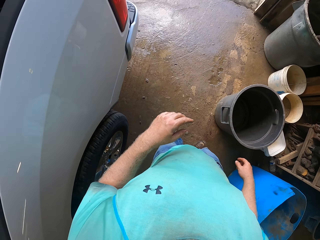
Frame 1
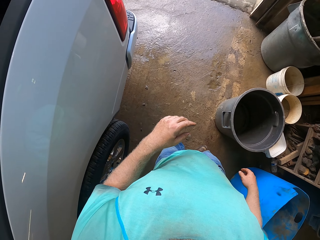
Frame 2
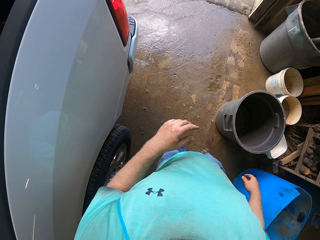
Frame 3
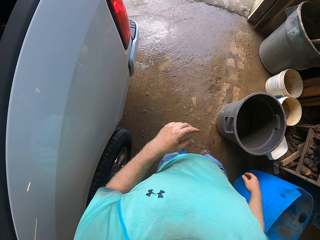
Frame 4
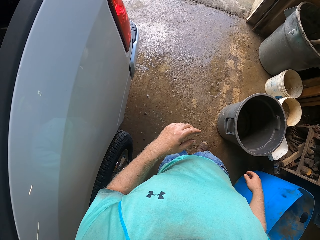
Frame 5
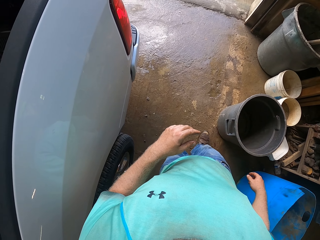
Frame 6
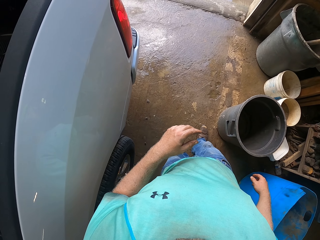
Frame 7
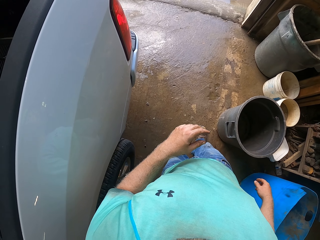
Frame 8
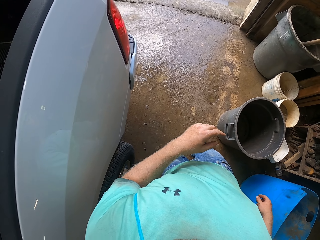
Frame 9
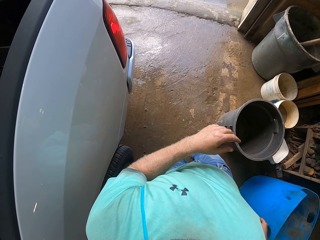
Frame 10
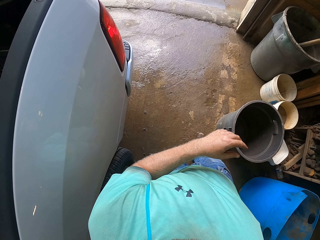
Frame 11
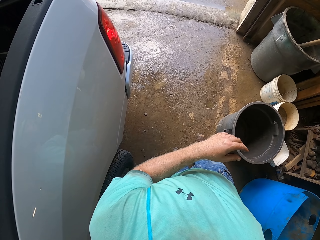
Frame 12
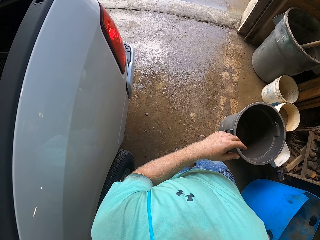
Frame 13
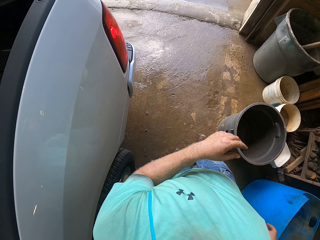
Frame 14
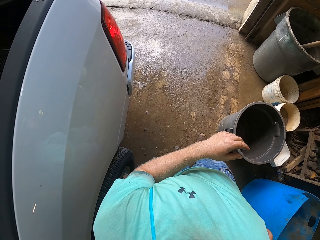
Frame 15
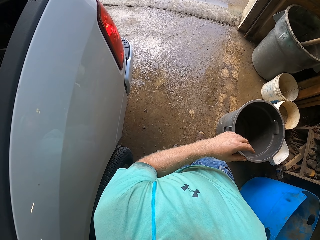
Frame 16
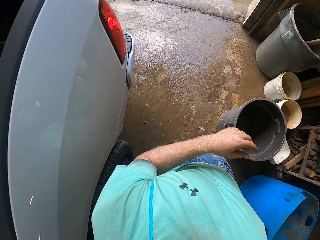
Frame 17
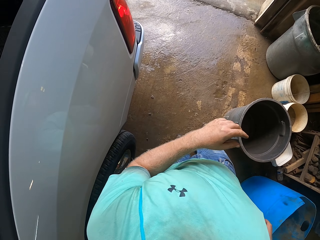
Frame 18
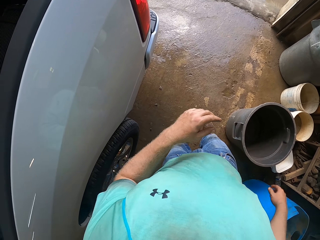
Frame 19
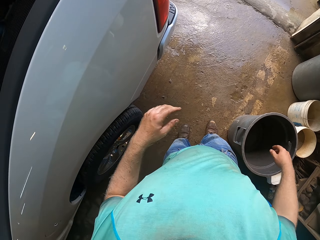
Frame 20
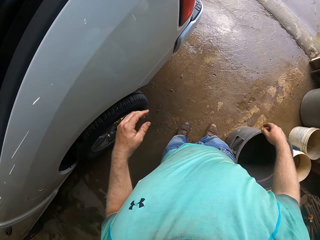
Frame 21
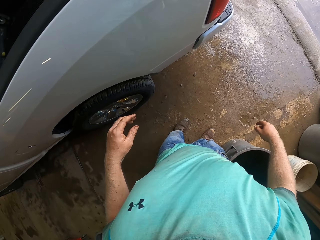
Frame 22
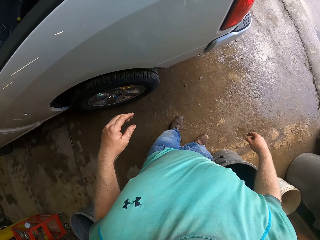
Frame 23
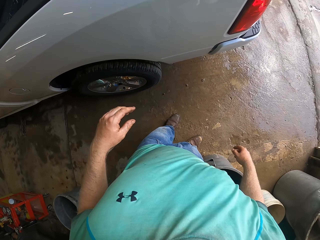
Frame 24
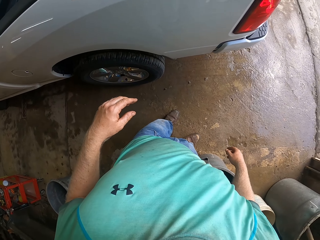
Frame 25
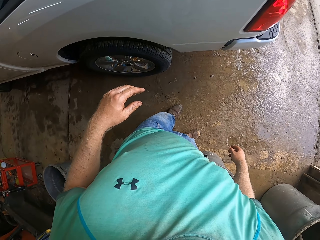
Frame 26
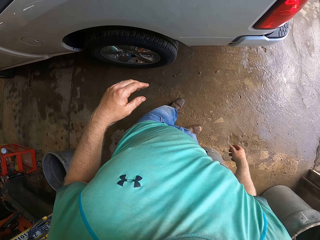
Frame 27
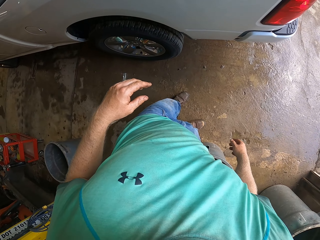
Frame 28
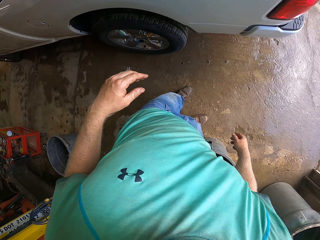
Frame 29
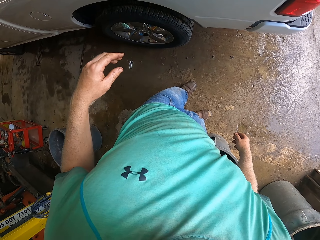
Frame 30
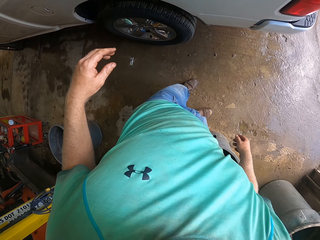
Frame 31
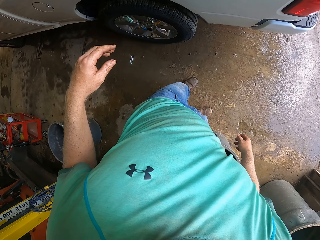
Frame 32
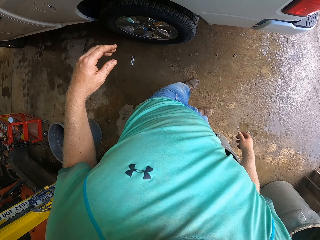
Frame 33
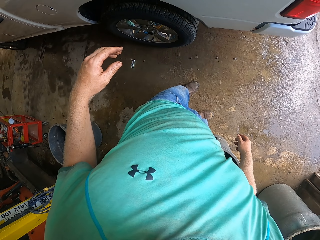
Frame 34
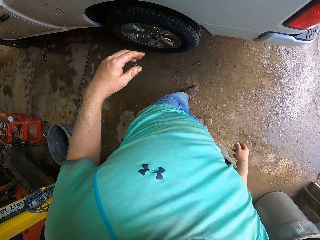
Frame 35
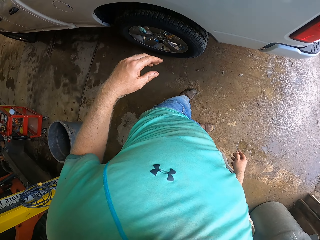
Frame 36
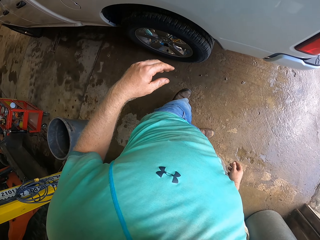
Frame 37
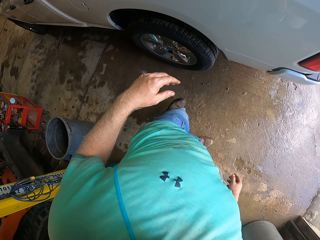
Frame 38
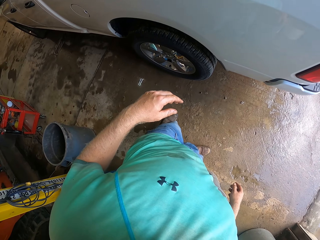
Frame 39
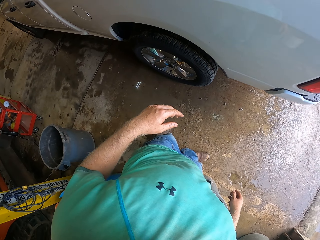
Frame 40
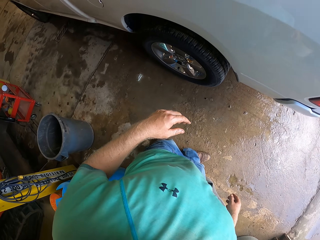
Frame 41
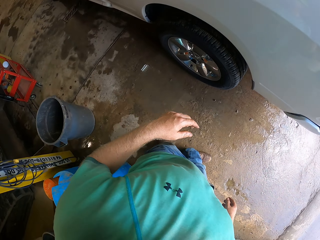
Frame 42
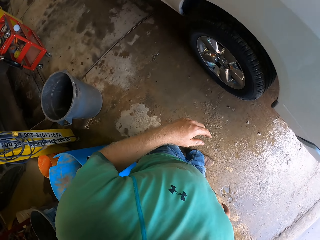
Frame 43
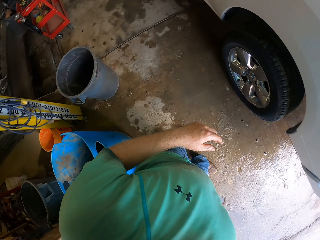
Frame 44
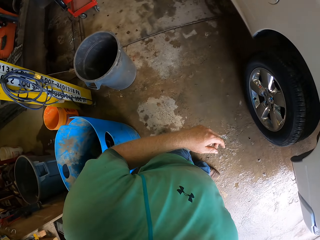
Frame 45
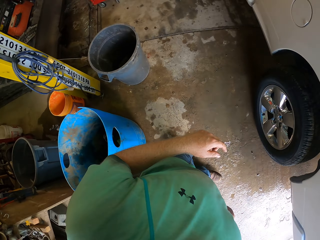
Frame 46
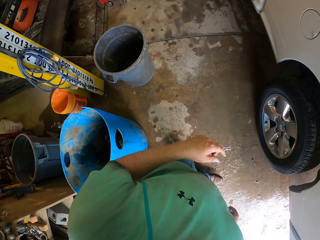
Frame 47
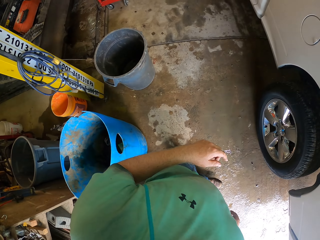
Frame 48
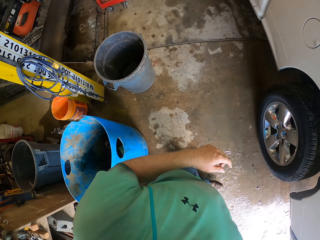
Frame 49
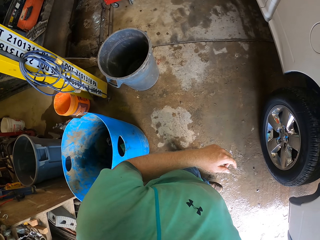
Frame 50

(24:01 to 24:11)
The camera wearer looks around.

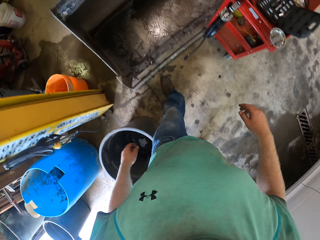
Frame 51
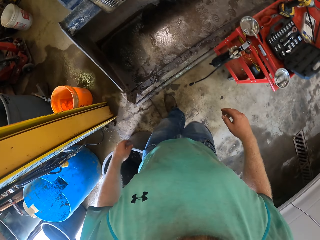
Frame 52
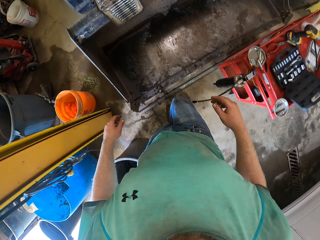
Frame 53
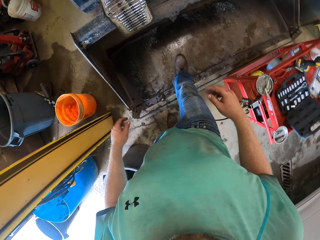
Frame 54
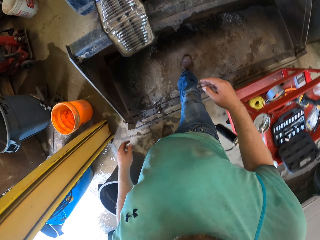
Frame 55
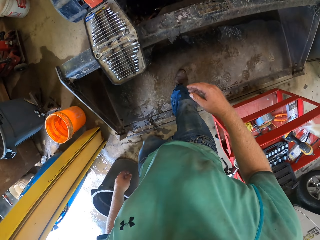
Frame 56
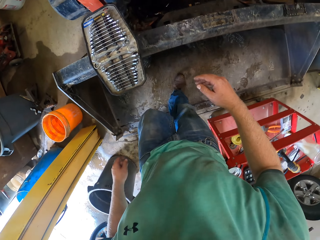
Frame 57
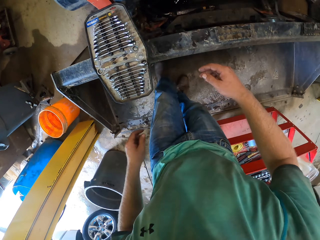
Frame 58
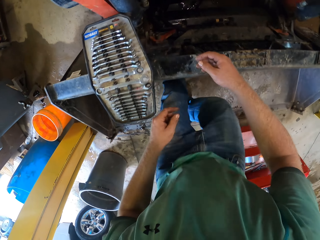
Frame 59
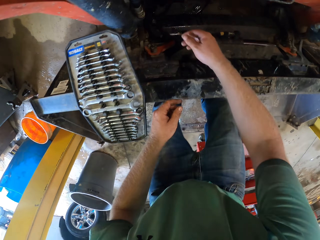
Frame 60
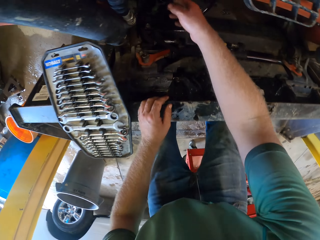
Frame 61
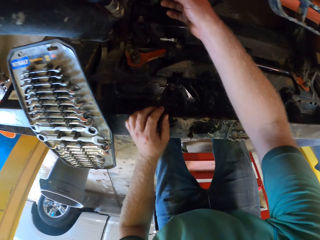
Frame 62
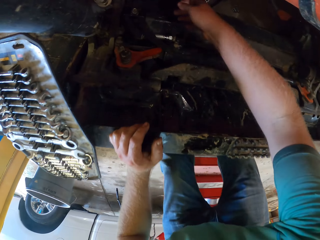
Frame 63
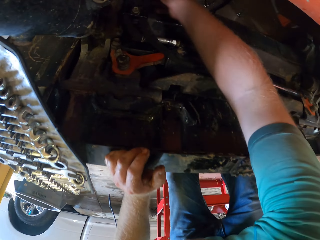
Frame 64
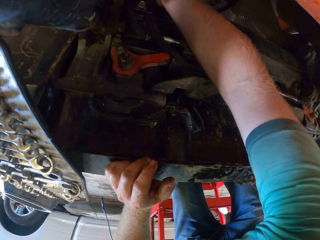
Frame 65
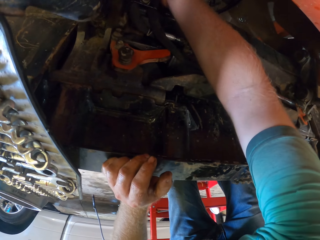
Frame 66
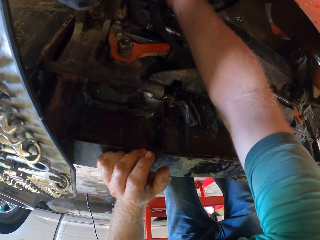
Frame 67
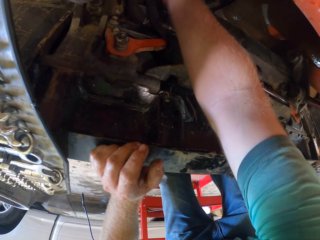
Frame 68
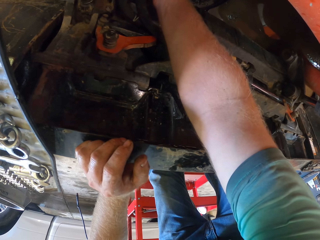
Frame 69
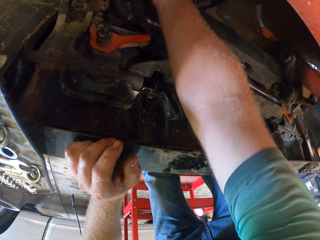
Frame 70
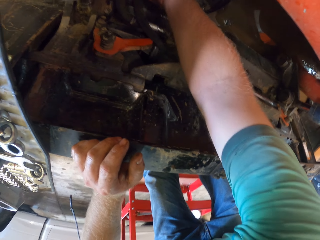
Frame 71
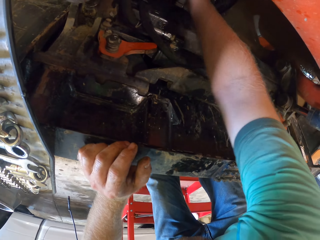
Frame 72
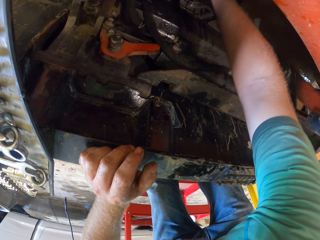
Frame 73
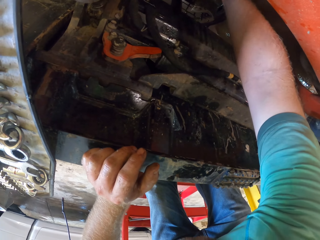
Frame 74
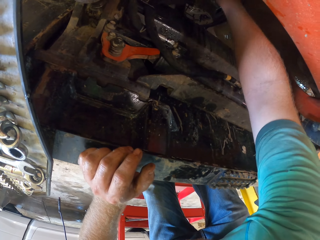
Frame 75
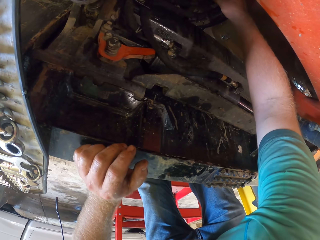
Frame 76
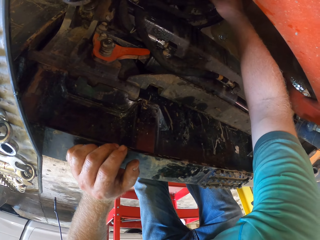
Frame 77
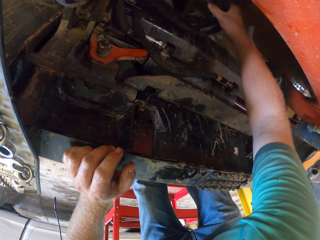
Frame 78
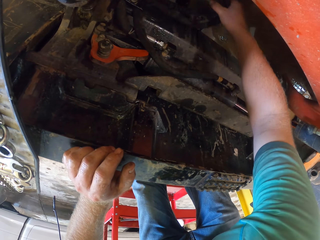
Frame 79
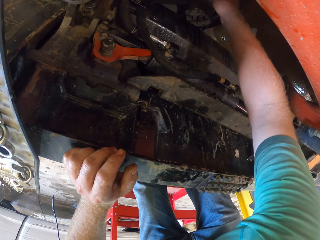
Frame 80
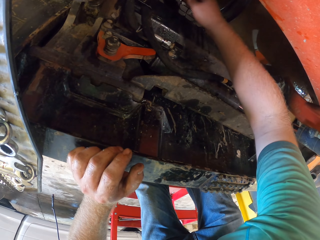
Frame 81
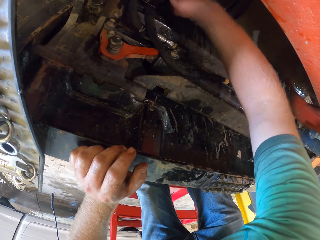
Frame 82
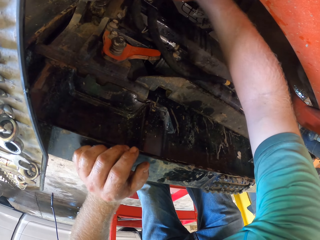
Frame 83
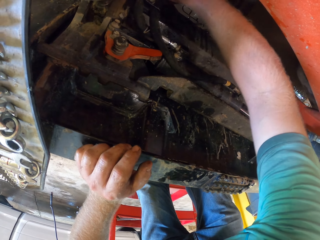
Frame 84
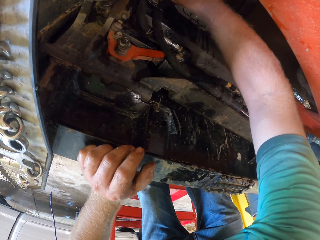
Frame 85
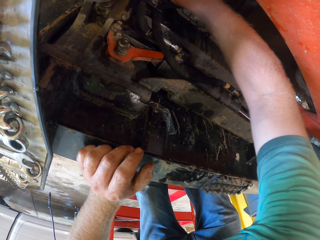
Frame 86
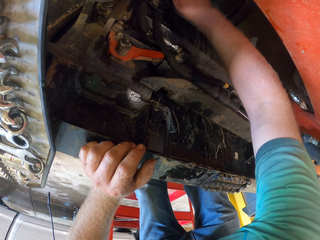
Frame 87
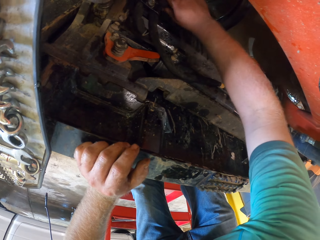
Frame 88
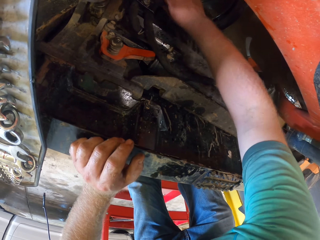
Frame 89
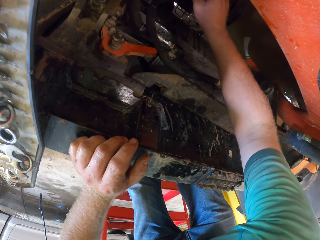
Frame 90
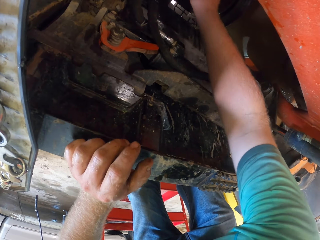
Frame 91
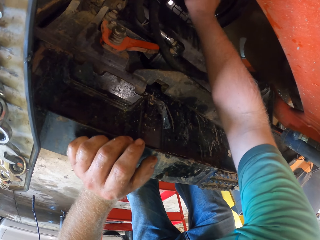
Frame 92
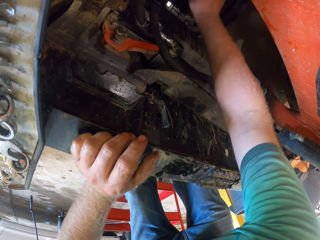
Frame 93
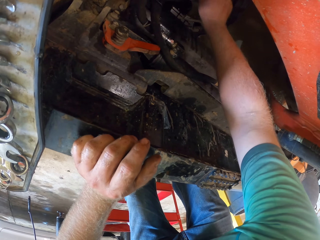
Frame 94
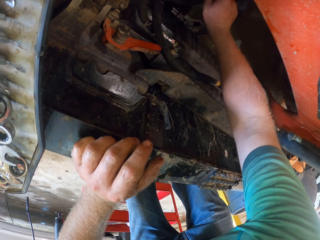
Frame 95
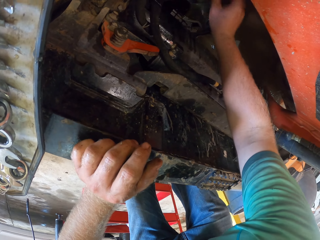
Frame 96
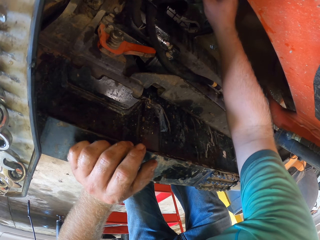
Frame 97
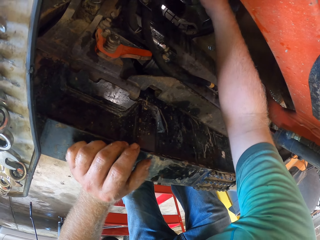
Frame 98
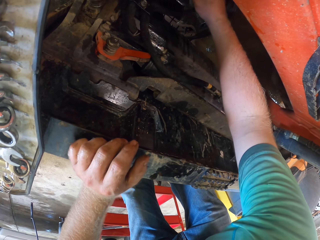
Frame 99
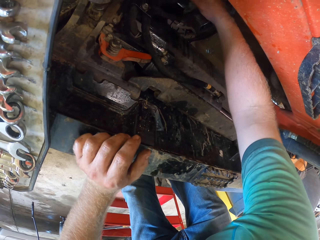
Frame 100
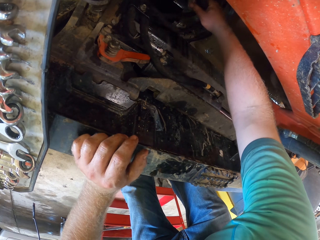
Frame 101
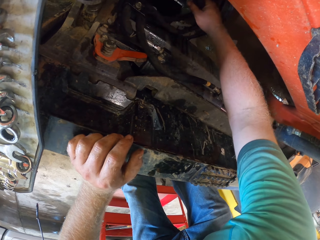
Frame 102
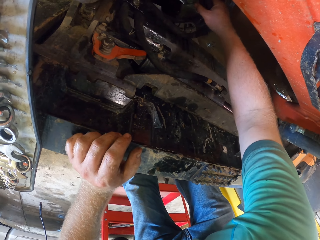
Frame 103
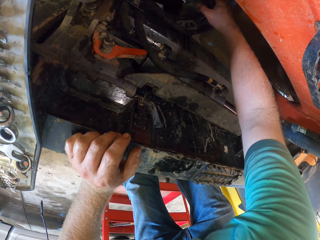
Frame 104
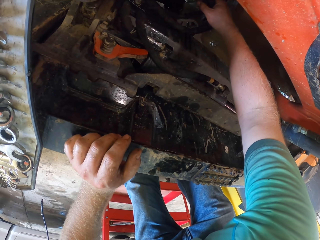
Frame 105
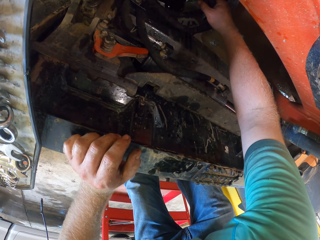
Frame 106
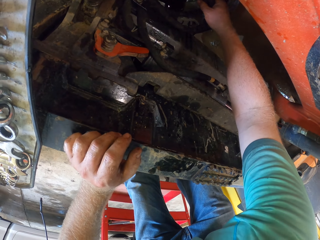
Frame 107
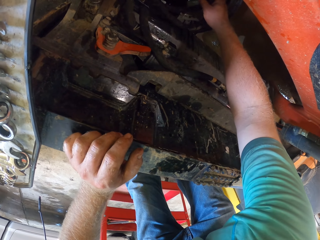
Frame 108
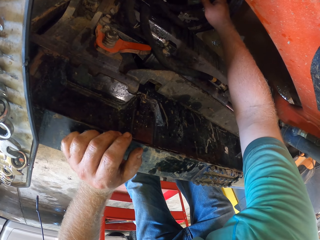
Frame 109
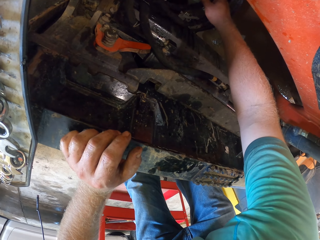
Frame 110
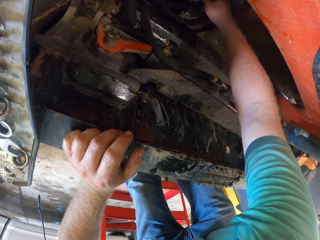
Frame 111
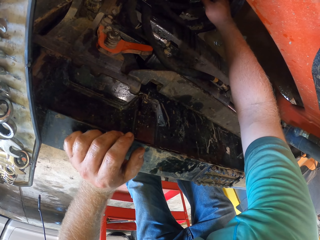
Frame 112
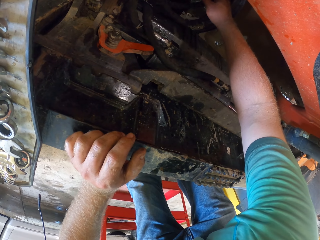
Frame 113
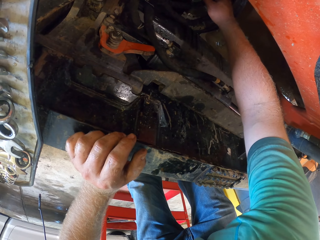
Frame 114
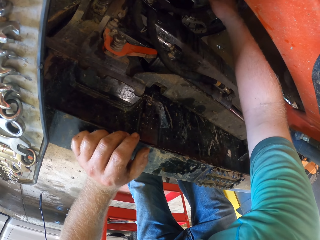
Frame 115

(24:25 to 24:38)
The camera wearer walks around. He places his left hand on the lawn mower. He holds wires in the lawn mower with his right hand. He moves things in the engine.
